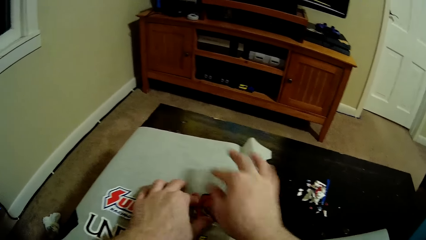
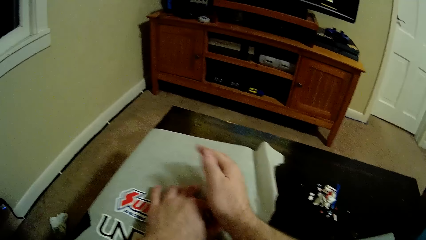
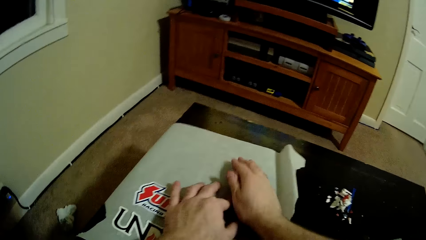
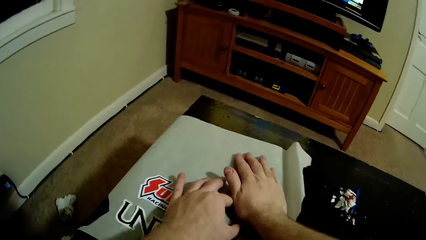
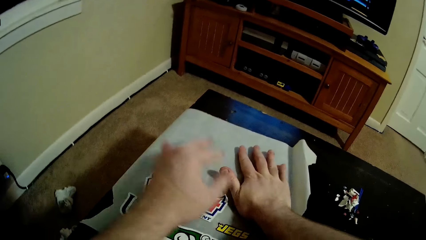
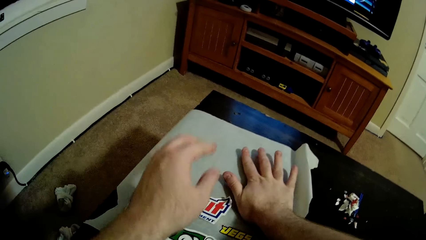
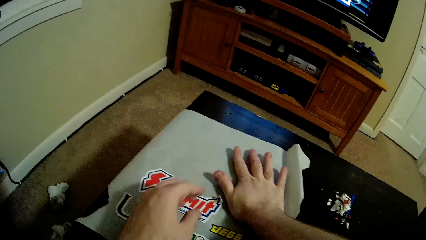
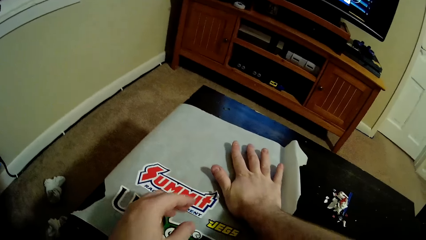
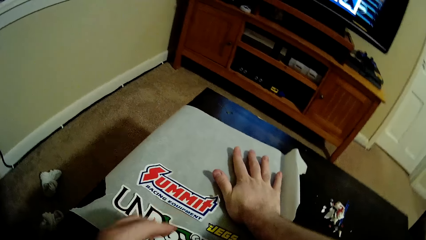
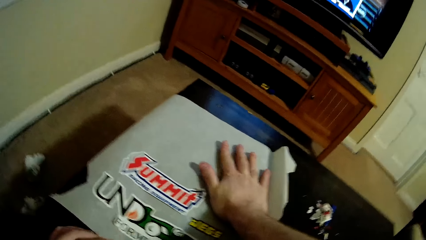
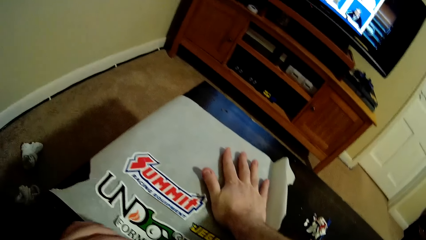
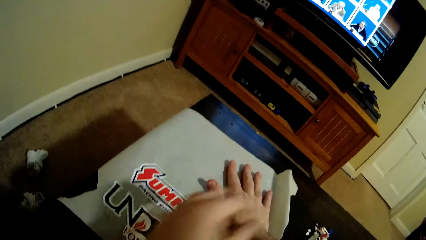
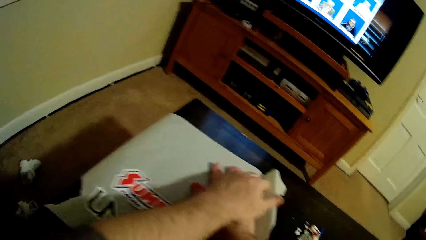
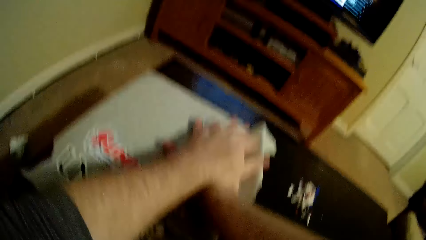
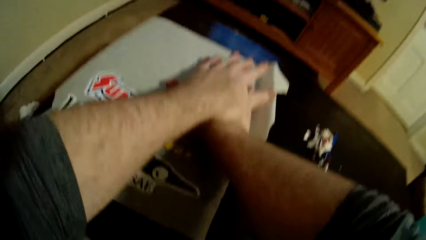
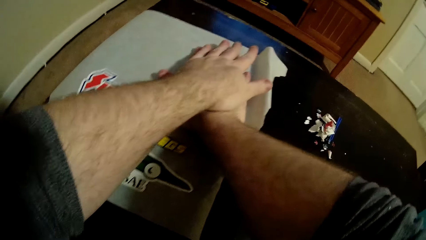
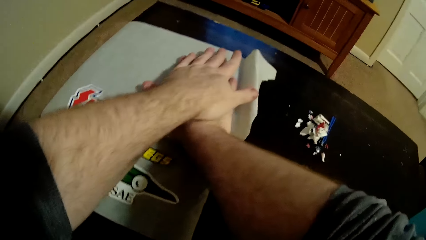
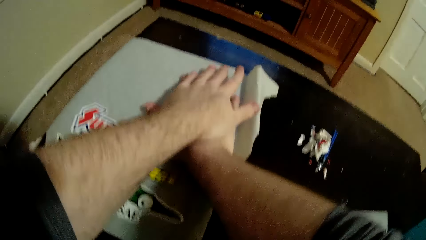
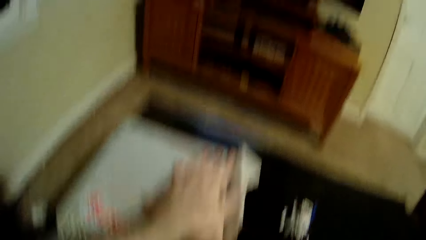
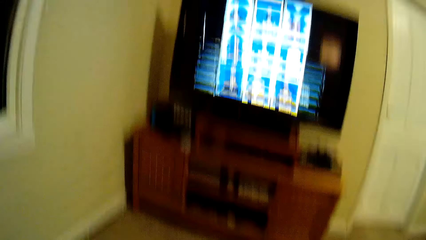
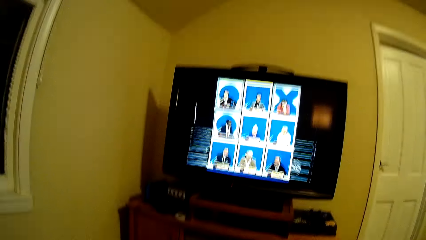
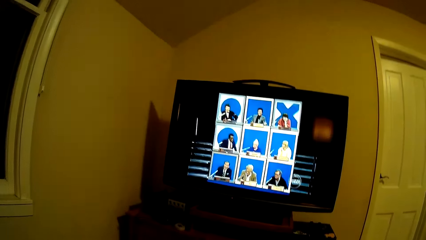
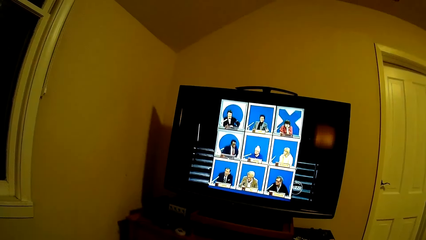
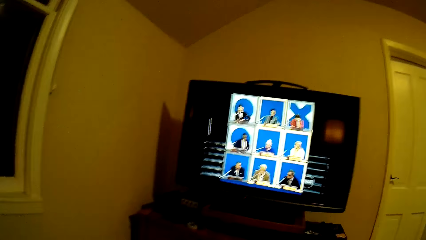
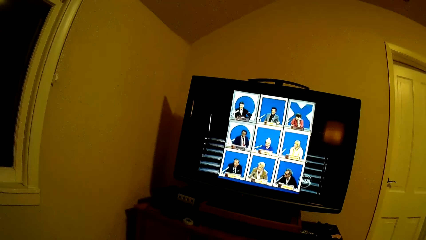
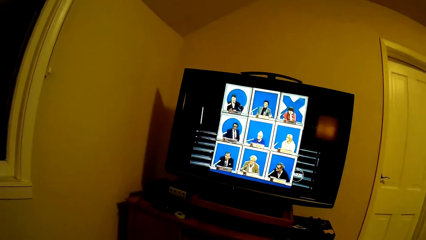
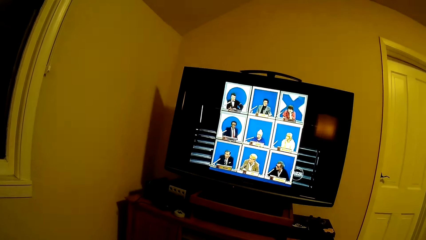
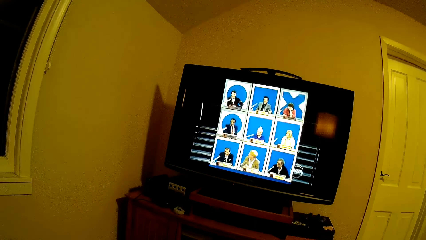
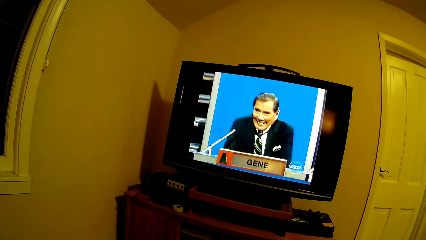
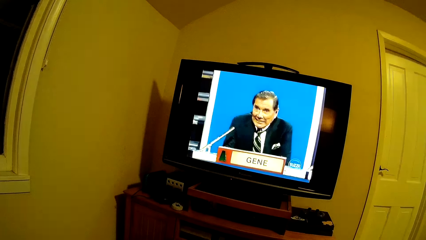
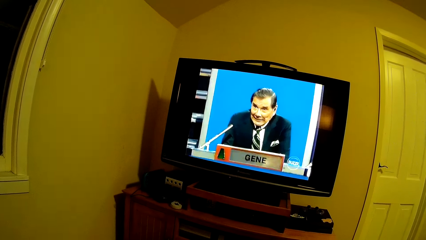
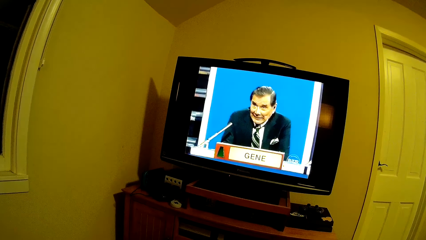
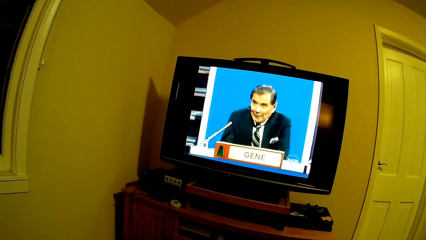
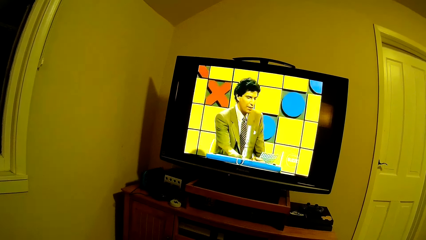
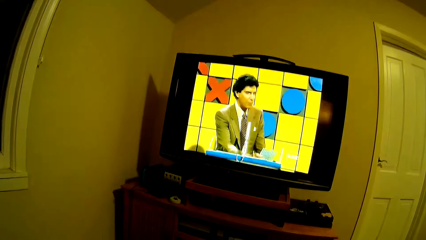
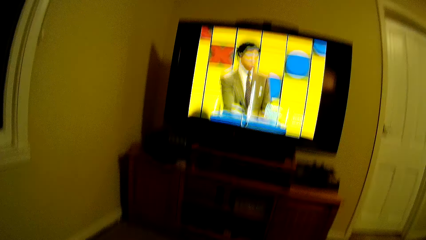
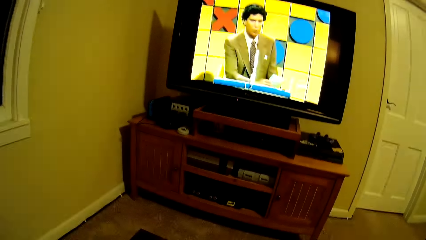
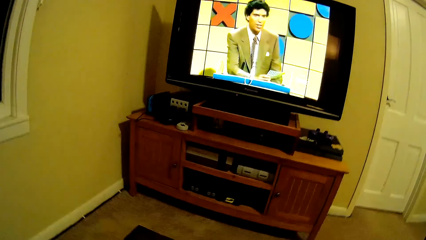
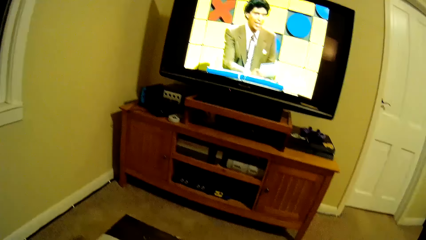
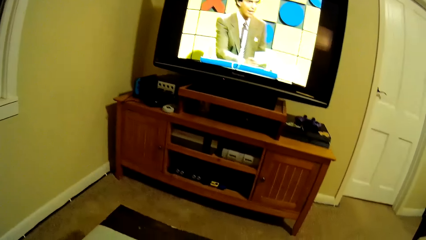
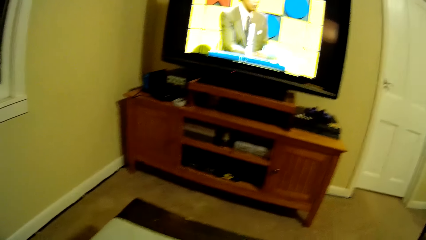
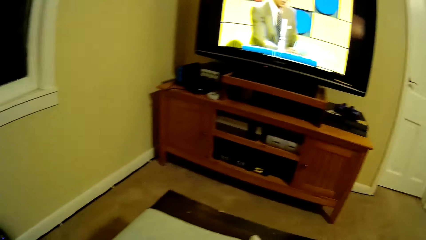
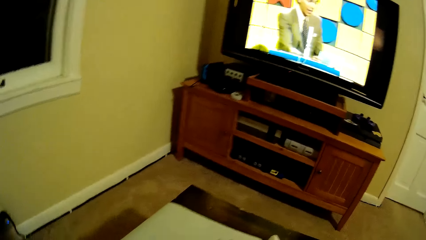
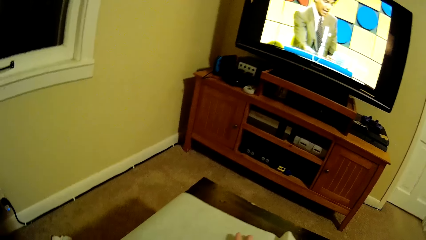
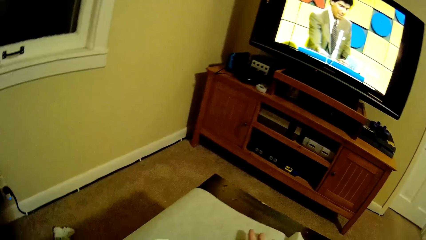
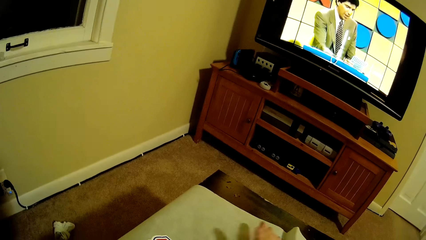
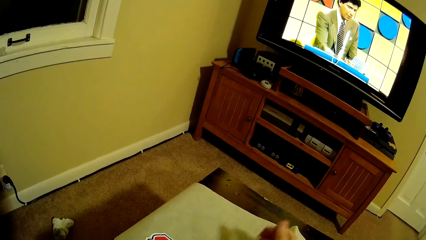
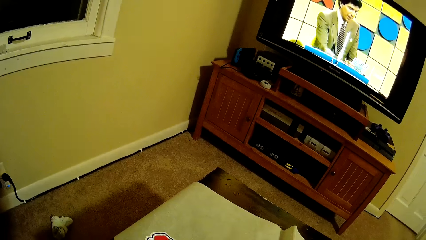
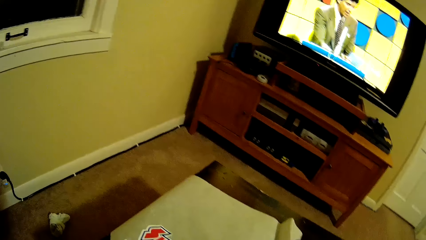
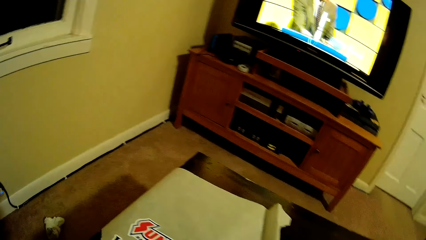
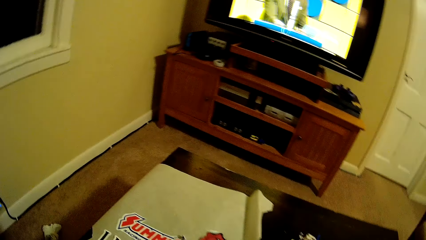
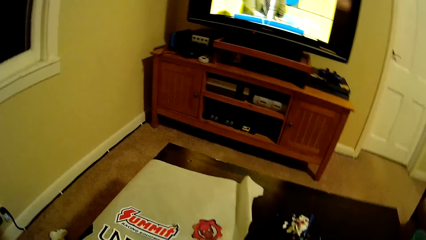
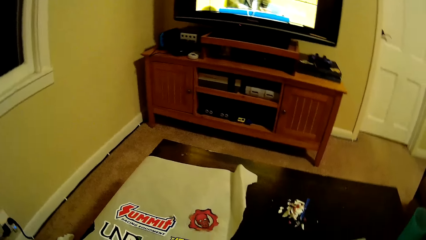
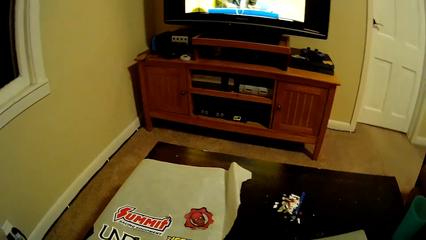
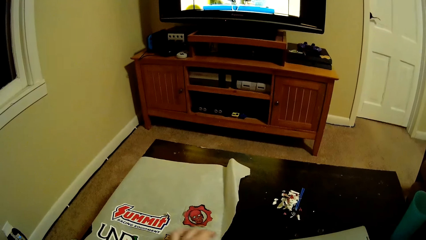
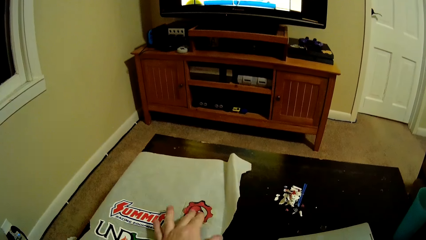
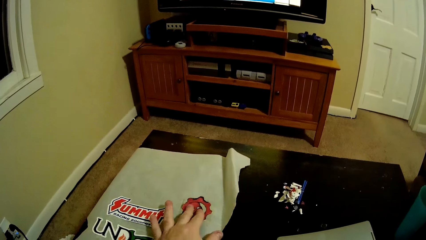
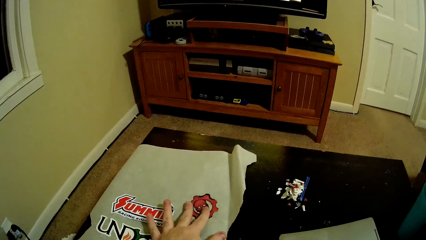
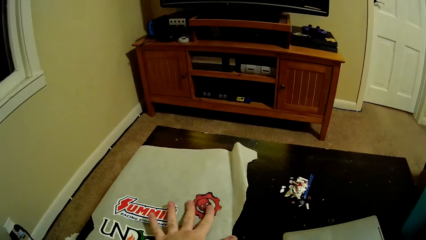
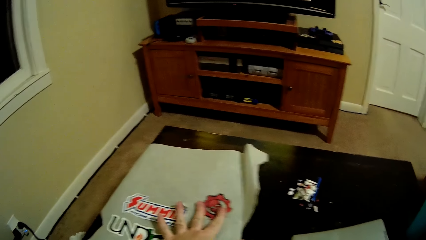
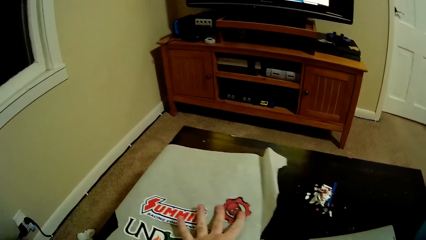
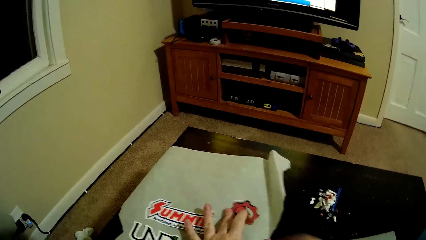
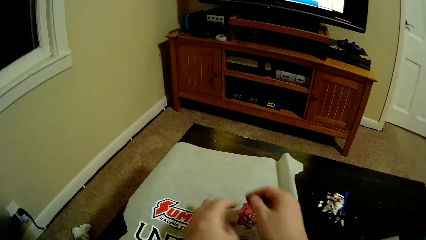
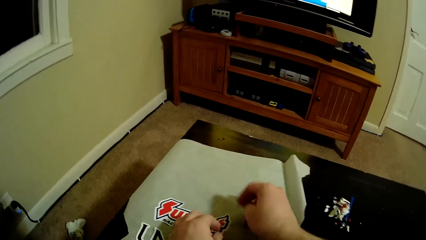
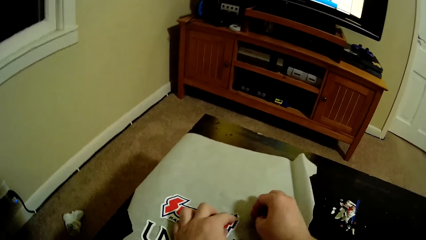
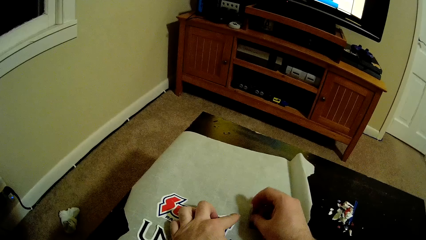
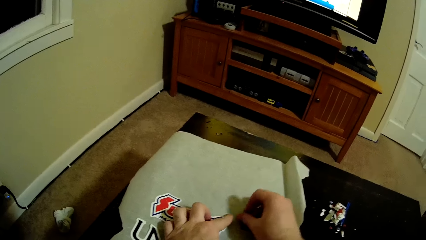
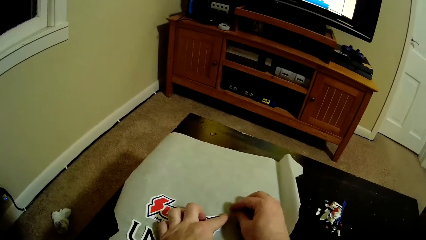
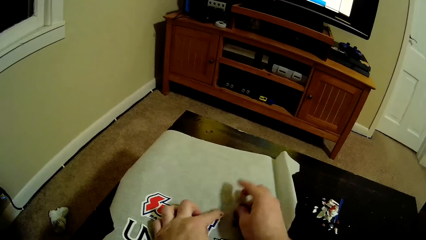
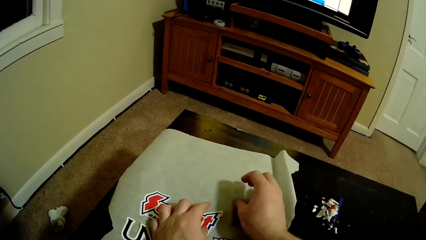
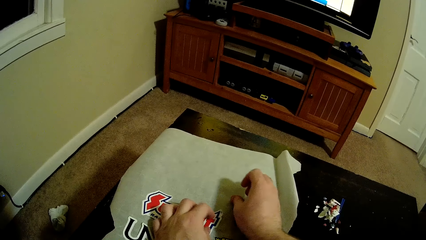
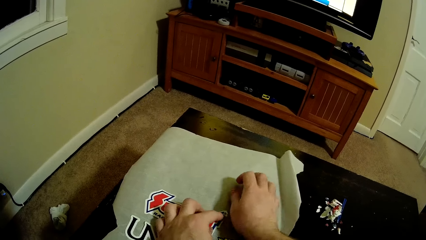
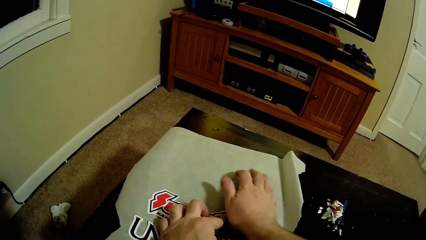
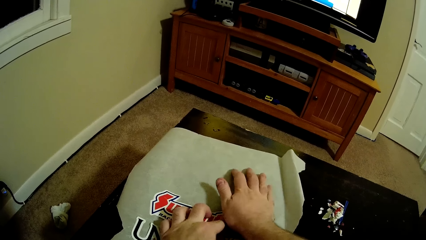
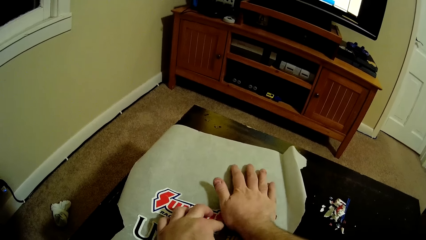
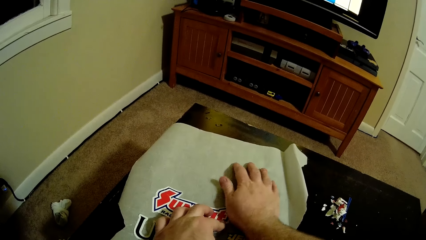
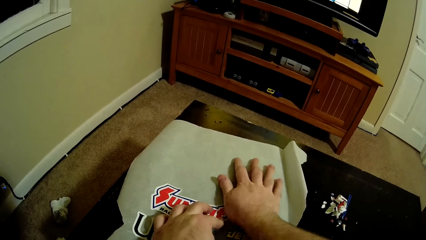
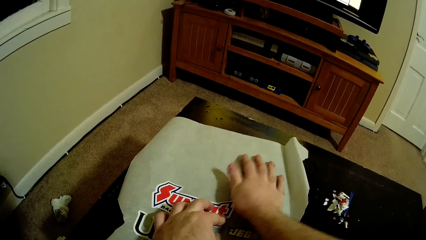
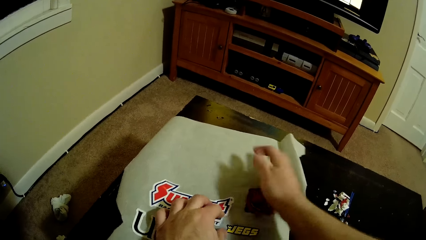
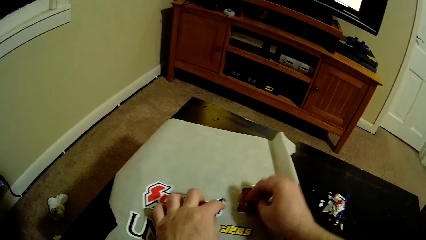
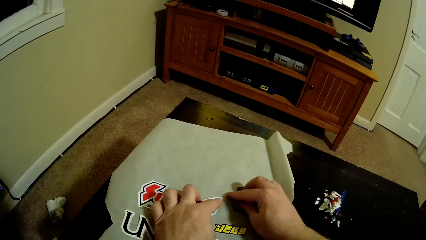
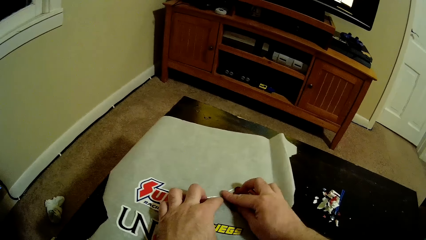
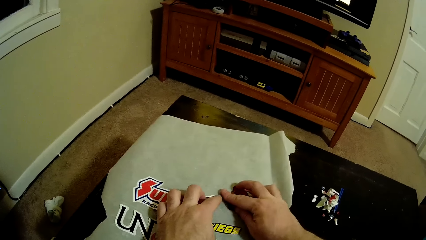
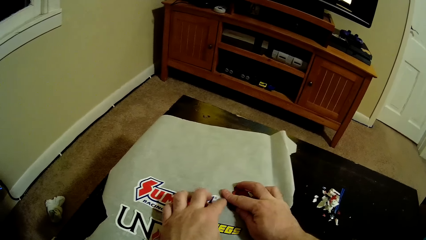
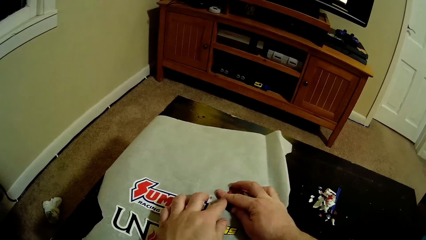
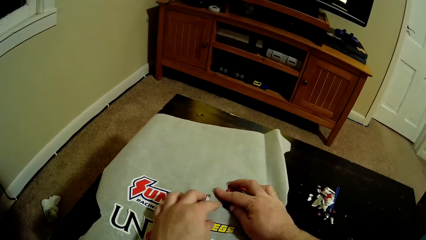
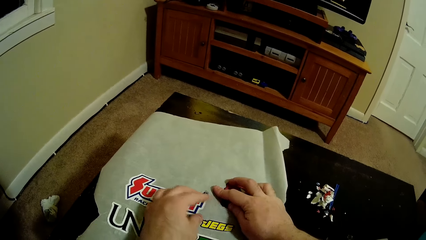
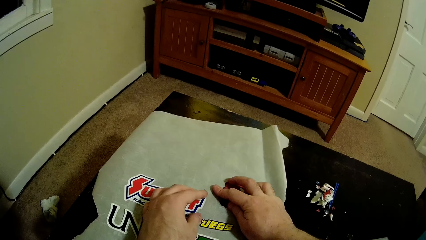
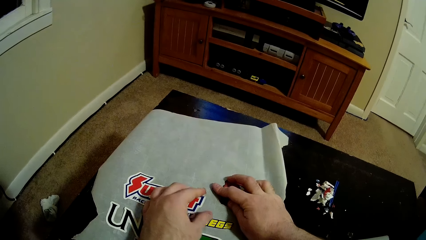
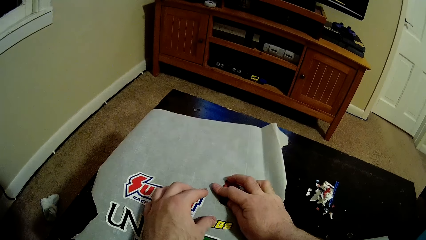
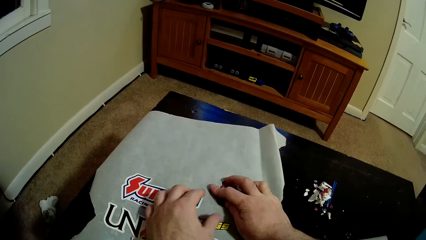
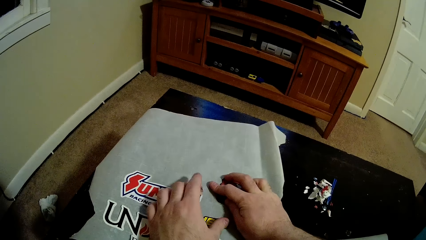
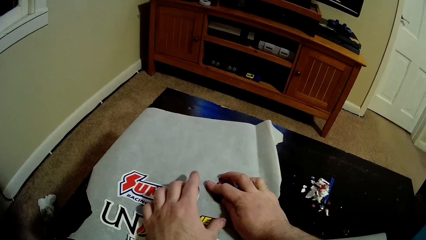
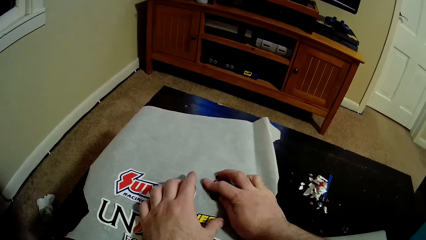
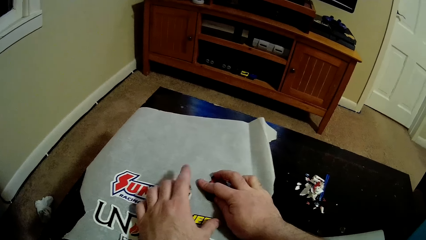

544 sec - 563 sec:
The camera wearer sticks the sticker on the packet. They look at the screen. They touch the sticker on the packet. They stick the sticker on the packet.
